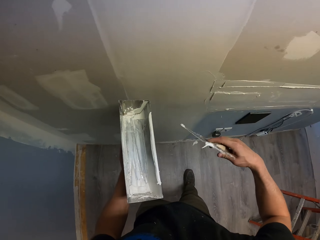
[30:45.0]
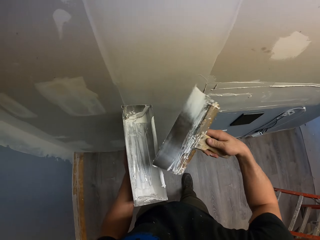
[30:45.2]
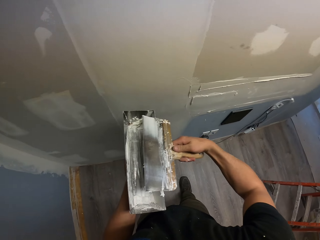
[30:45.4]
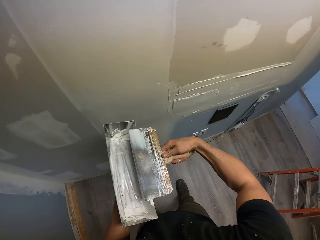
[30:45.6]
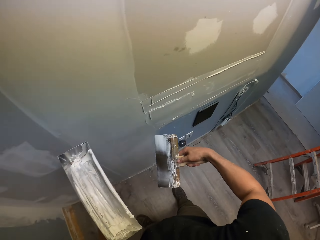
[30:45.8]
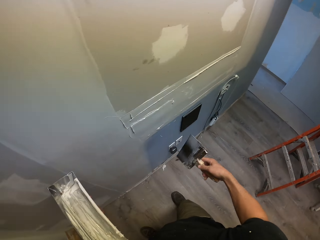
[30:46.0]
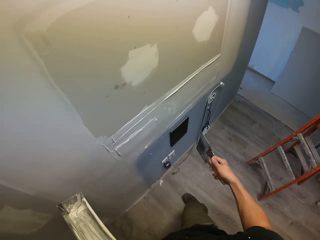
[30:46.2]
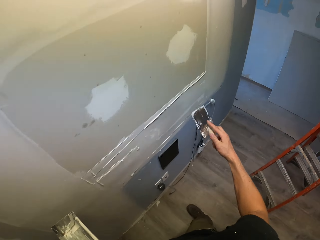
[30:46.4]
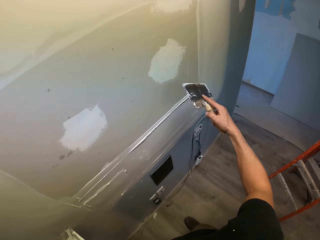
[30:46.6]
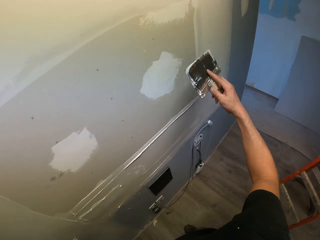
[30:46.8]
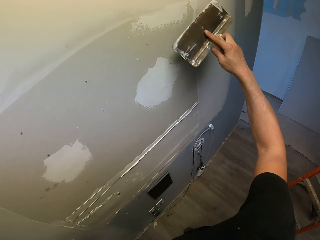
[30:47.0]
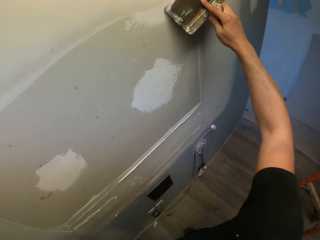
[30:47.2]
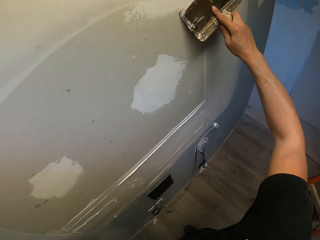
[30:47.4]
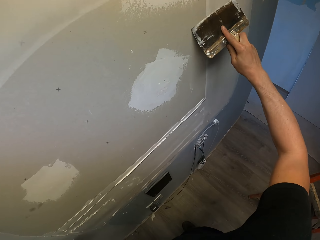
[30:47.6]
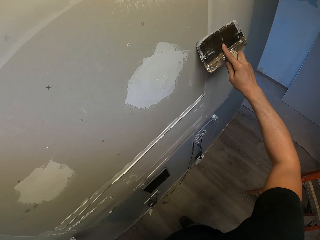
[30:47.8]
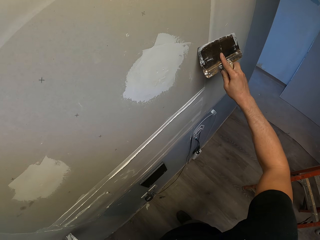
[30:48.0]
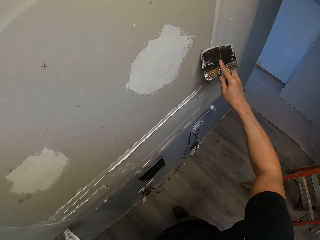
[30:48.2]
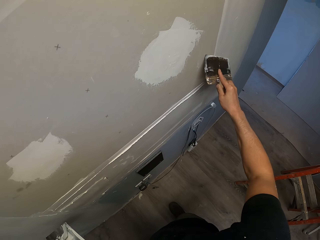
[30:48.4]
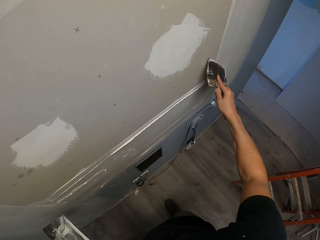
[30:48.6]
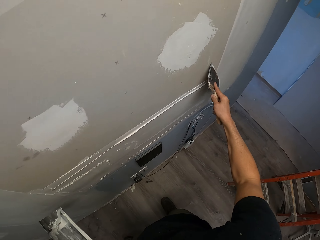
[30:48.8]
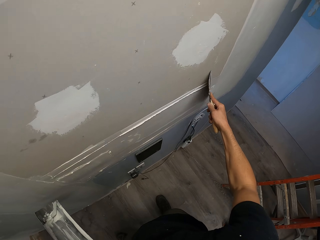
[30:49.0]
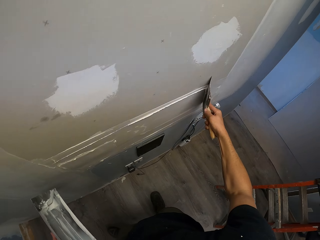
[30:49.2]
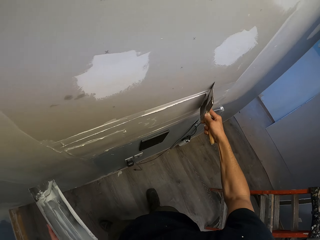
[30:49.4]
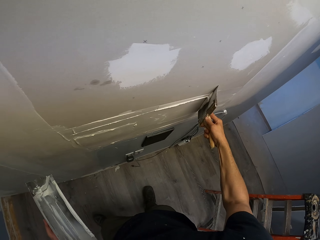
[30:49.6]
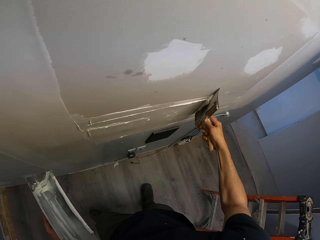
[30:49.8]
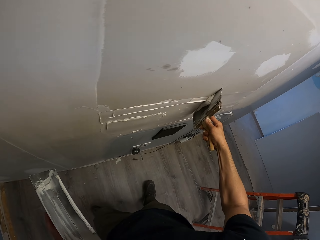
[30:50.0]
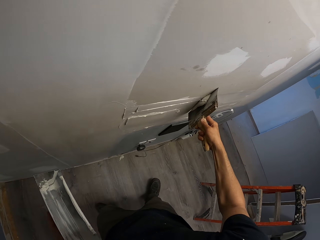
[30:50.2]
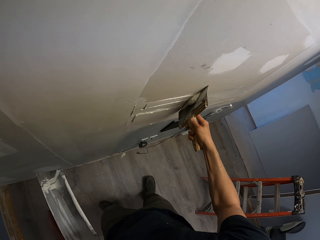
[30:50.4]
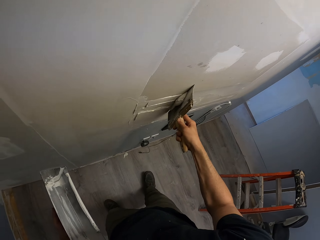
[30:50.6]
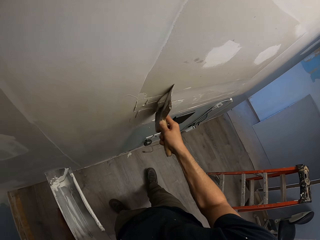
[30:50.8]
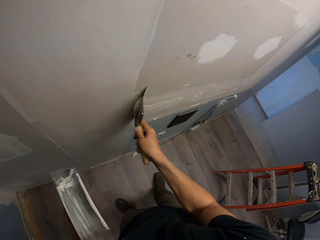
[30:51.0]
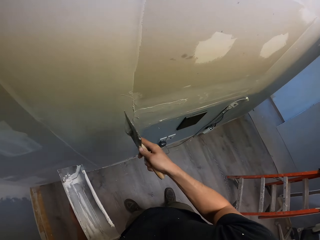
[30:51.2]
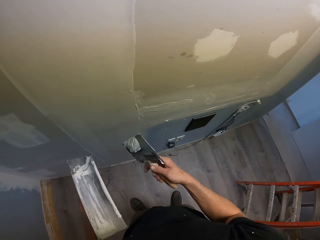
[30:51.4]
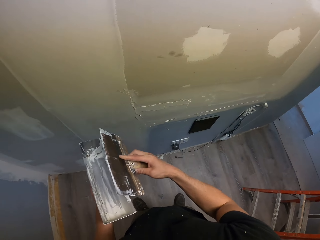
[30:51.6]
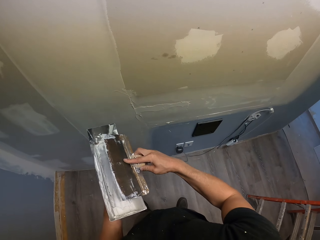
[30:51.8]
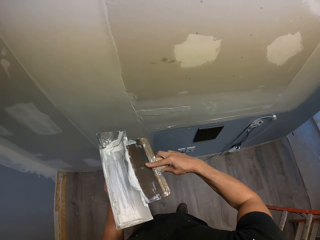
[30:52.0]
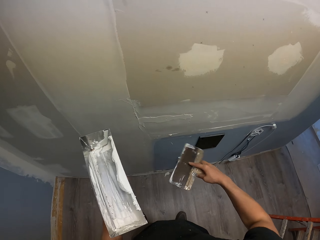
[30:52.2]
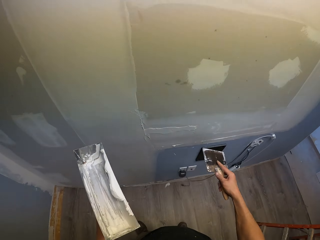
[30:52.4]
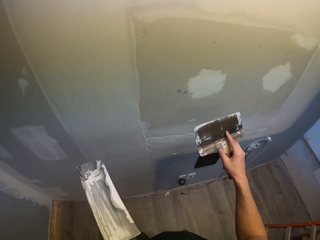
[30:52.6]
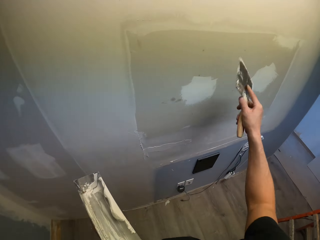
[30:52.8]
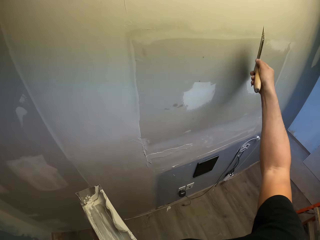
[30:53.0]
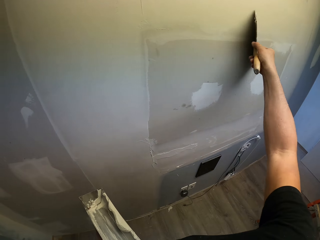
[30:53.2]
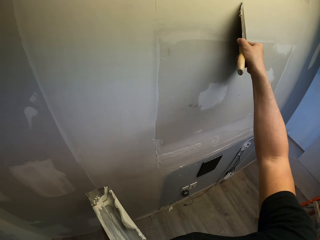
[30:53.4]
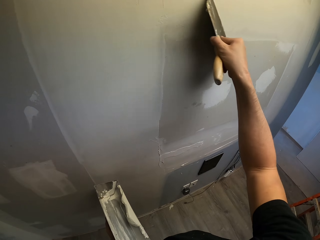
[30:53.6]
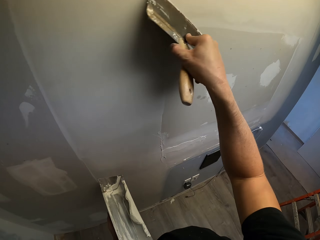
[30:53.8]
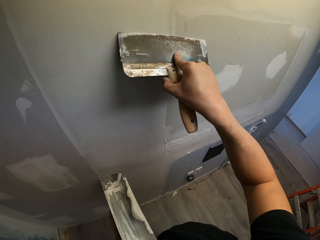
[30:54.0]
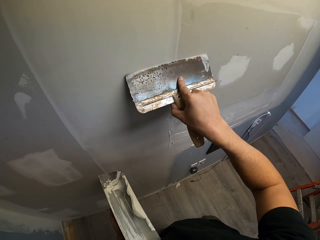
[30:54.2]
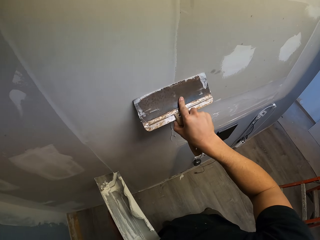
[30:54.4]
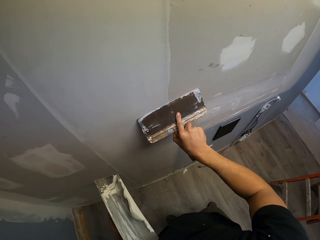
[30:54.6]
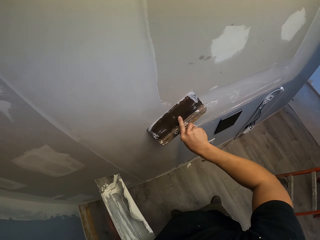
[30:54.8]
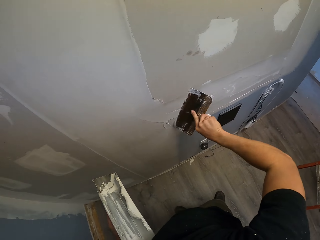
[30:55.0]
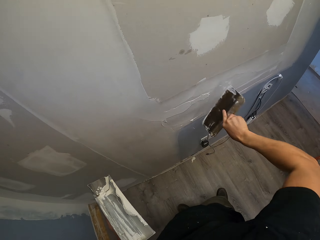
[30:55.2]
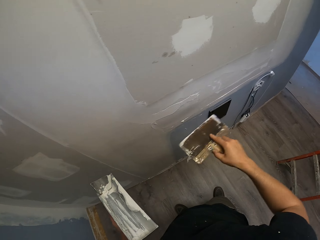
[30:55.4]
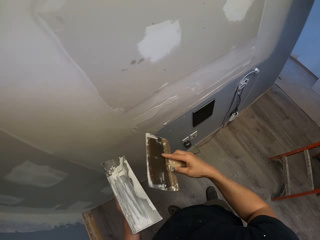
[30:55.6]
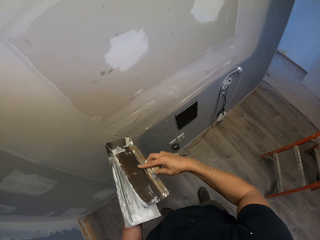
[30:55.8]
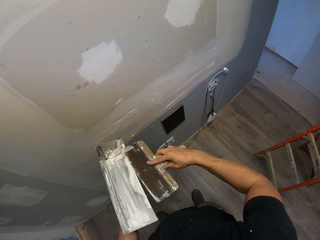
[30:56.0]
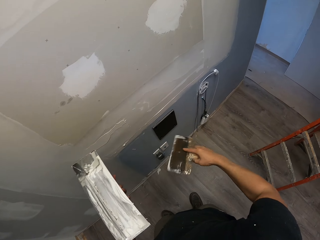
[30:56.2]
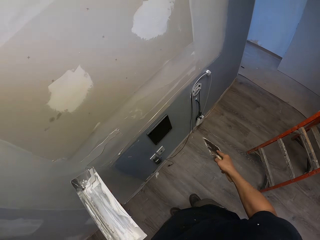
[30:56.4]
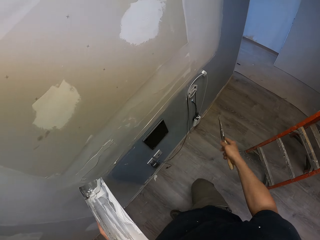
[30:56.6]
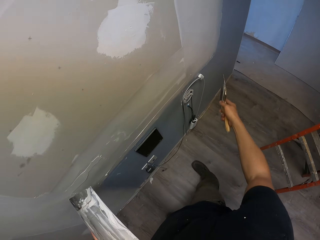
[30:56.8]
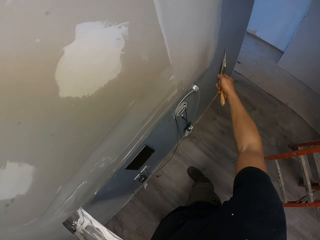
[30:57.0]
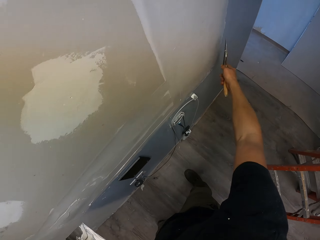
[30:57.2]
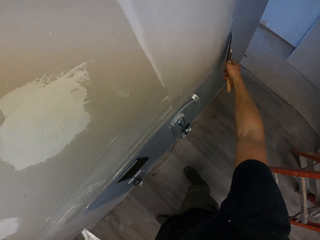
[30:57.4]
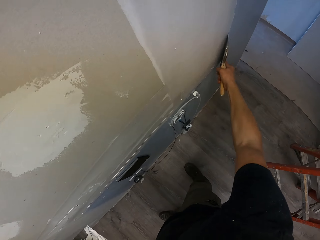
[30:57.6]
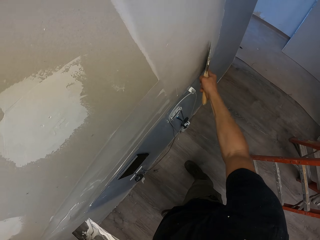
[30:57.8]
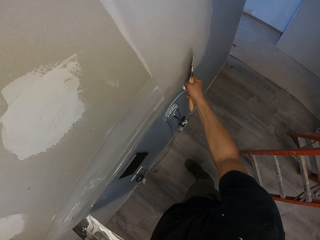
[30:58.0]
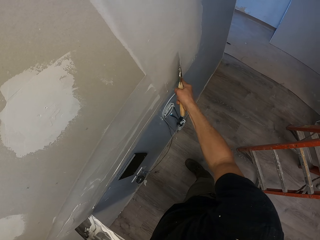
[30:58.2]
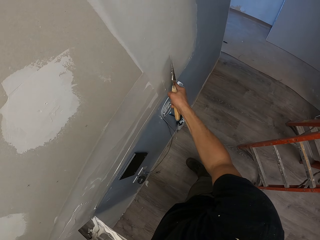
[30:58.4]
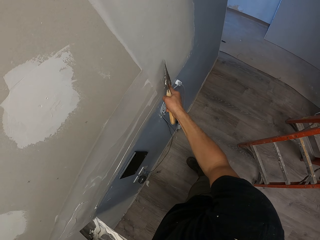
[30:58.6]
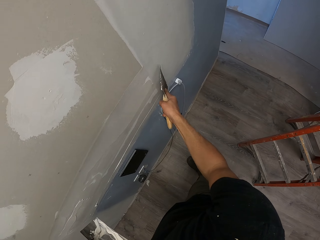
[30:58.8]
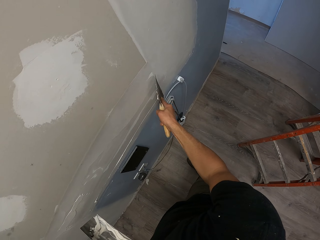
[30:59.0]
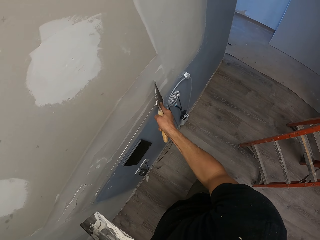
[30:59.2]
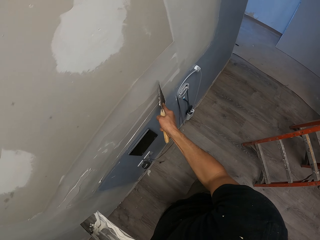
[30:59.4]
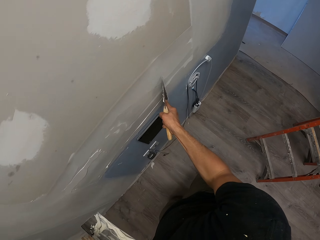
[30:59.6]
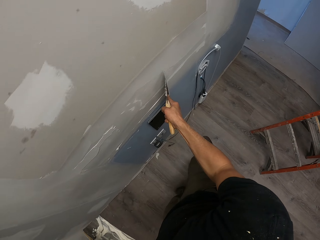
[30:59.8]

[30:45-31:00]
The camera wearer removes excess filler from the scraper. They put the putty in the tray. They spread the filler on the wall. They remove the putty from the wall. They remove excess filler from the scraper and put the putty in the tray. They spread the filler on the wall. They remove excess filler from the scraper and spread the filler on the wall.

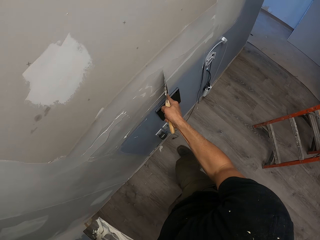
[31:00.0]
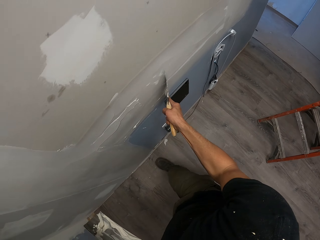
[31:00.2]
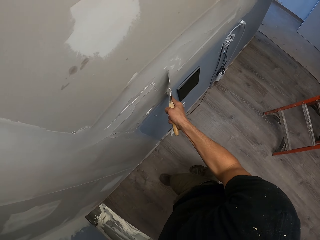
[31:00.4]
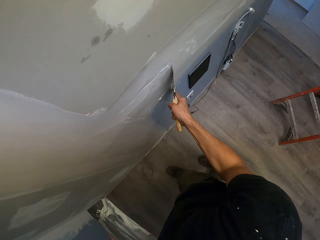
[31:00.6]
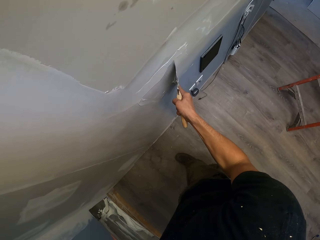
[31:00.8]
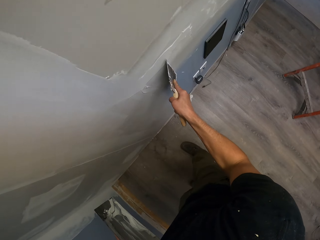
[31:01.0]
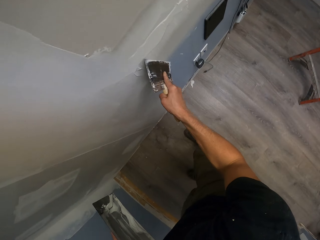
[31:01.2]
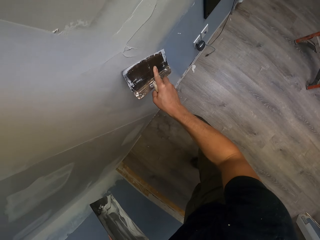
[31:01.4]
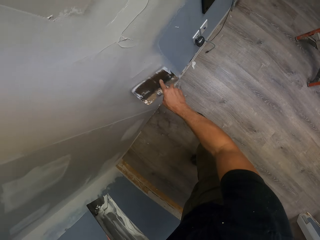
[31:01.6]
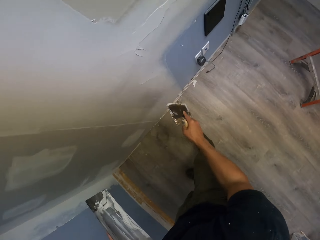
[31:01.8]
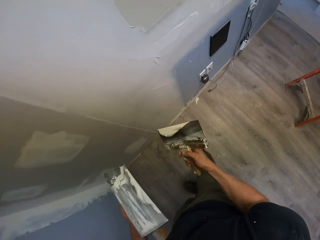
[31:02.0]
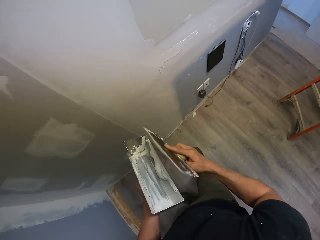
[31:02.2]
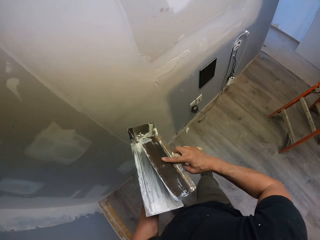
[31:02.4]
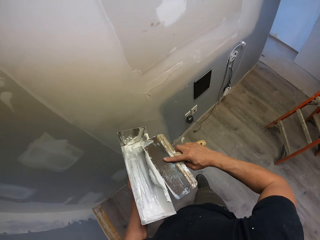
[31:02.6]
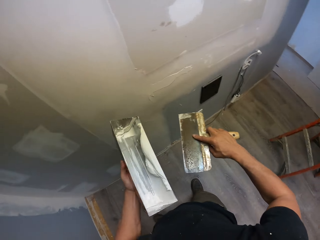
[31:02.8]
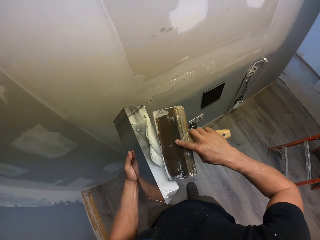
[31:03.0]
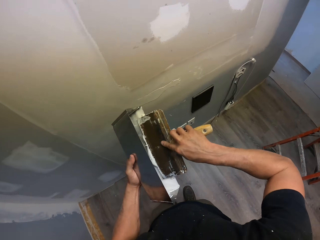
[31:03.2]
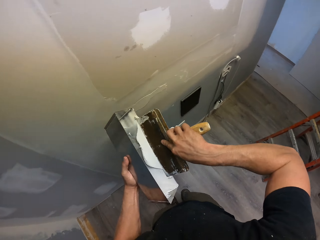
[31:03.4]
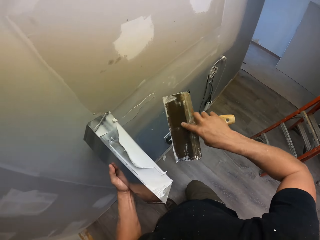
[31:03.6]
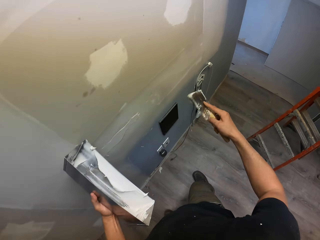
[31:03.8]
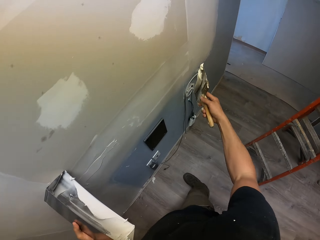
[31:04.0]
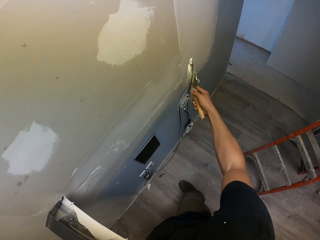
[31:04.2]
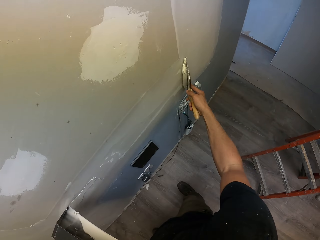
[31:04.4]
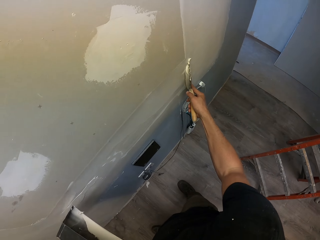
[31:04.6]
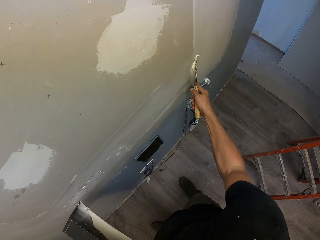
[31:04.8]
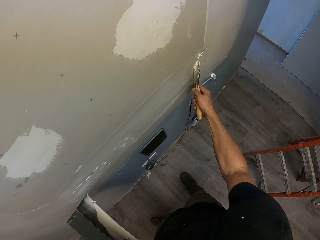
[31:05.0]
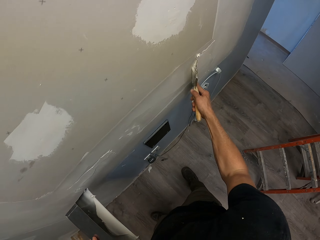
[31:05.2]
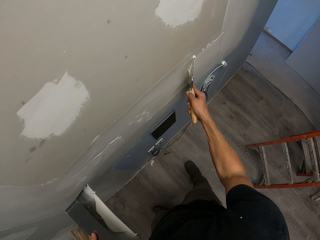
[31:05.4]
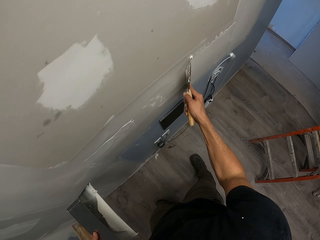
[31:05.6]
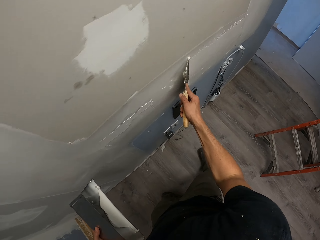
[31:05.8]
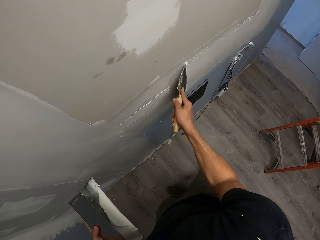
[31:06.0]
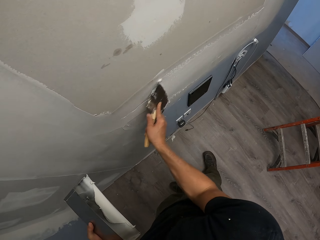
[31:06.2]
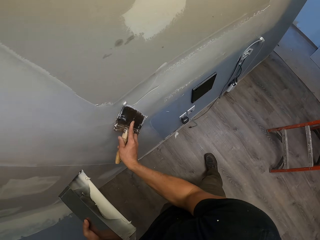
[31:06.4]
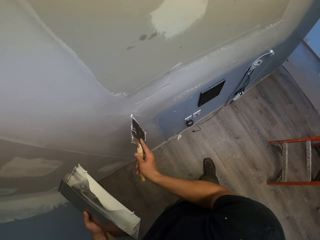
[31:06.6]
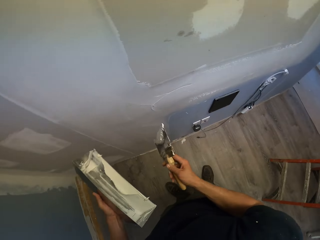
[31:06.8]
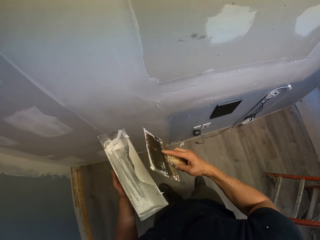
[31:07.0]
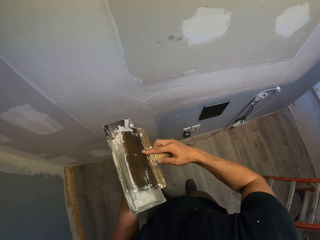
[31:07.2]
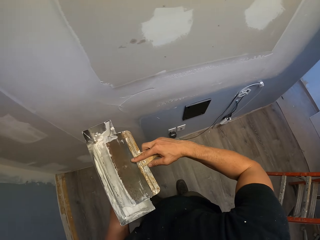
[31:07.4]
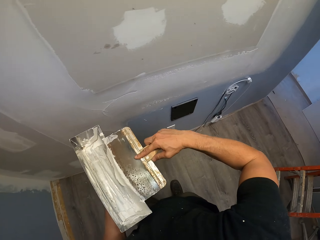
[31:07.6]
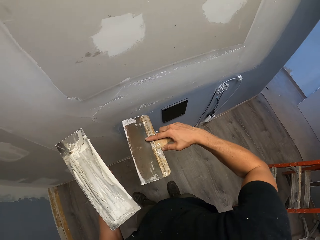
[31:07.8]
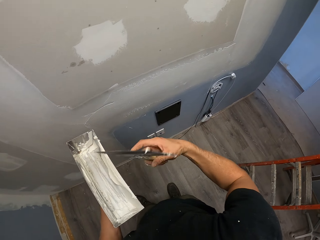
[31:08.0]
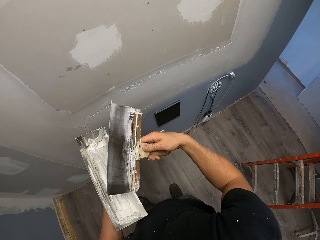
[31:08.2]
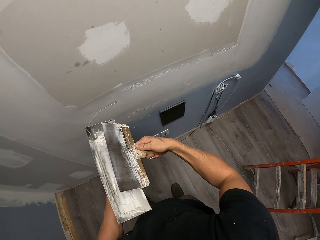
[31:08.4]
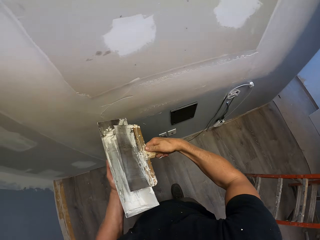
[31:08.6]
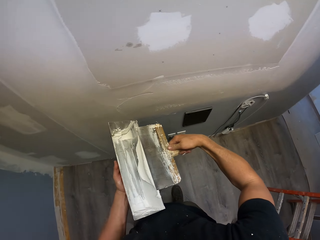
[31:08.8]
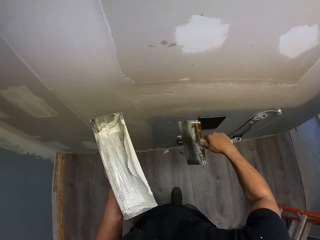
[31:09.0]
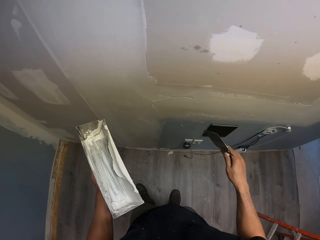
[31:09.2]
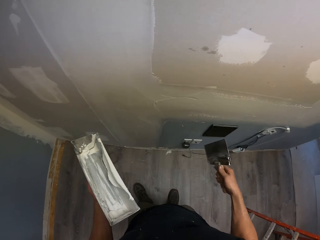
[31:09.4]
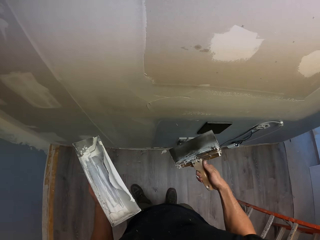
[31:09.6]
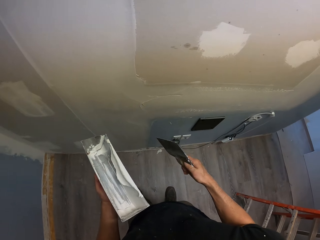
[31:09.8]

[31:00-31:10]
The camera wearer removes excess filler from the scraper and puts the putty in the tray. They take the filler with the scraper. They spread the filler on the wall. They put the putty in the tray and remove excess filler from the scraper.
